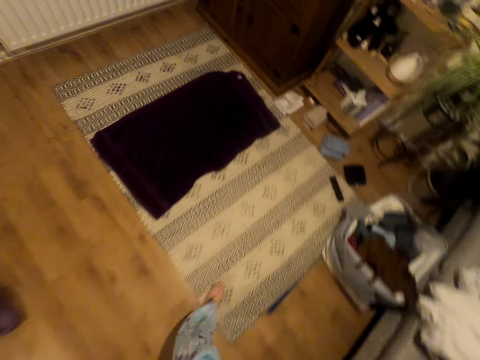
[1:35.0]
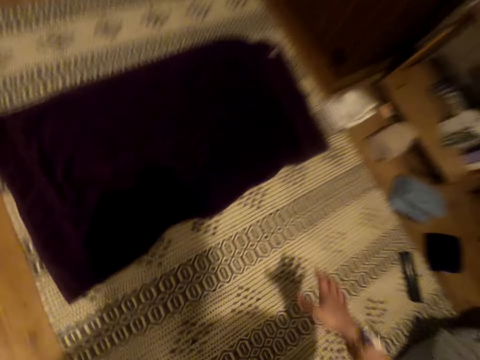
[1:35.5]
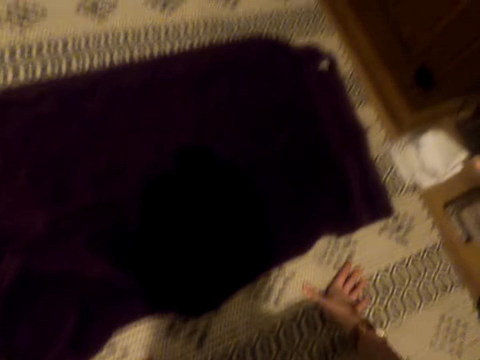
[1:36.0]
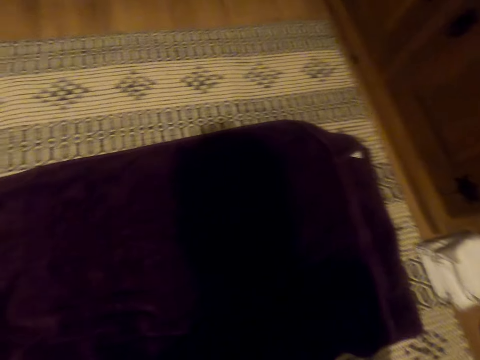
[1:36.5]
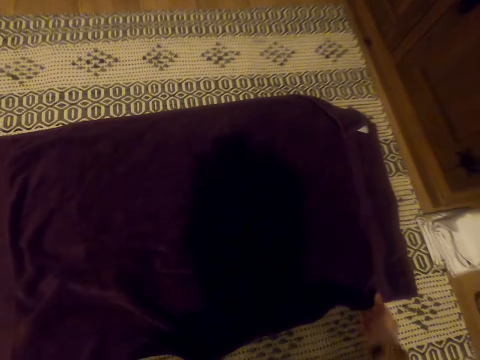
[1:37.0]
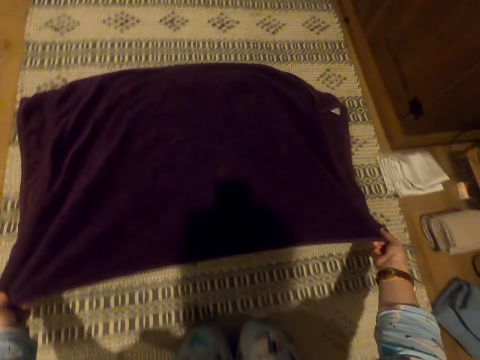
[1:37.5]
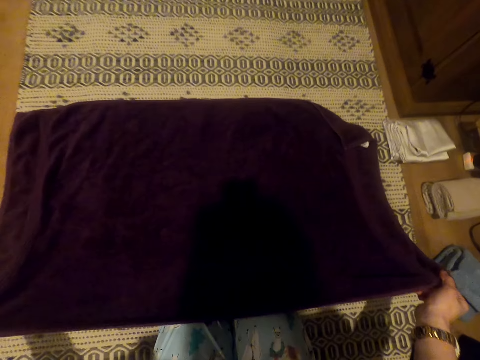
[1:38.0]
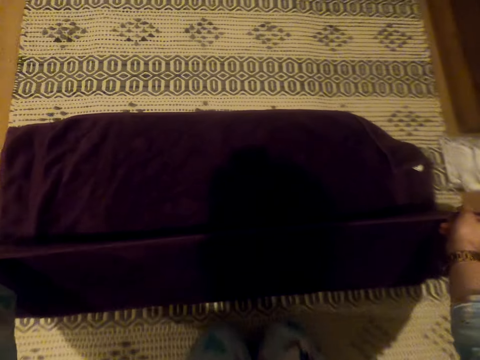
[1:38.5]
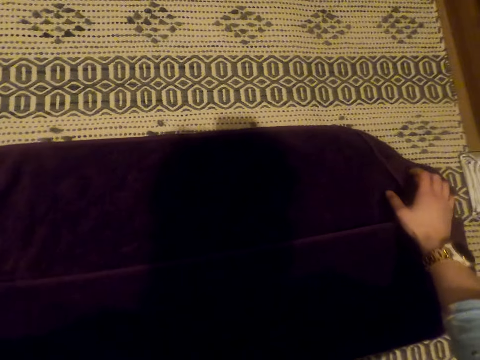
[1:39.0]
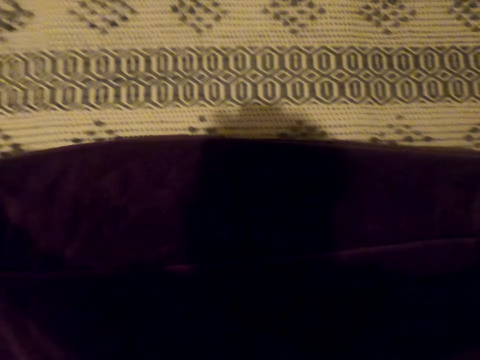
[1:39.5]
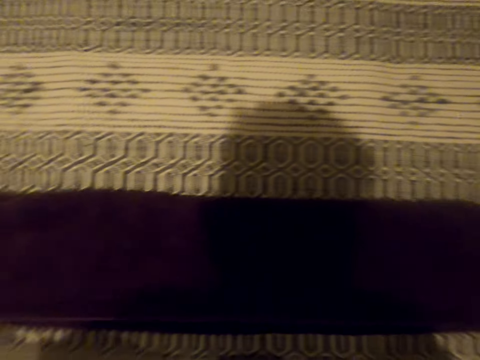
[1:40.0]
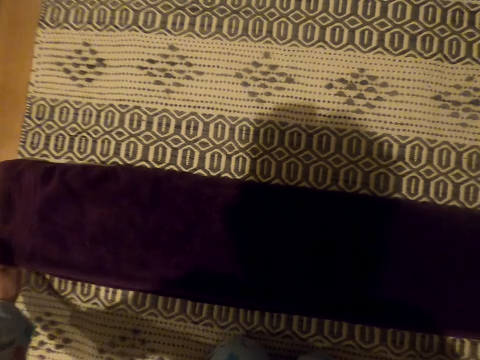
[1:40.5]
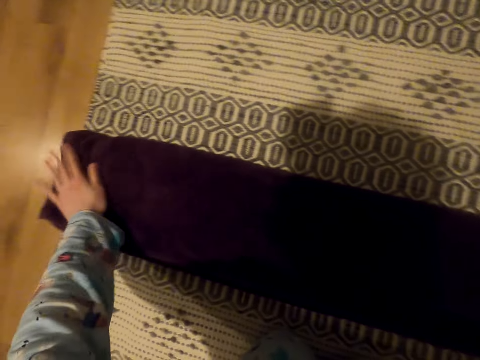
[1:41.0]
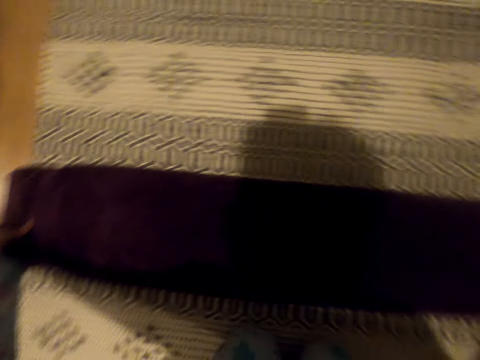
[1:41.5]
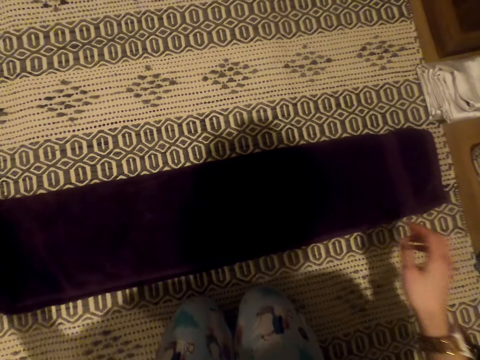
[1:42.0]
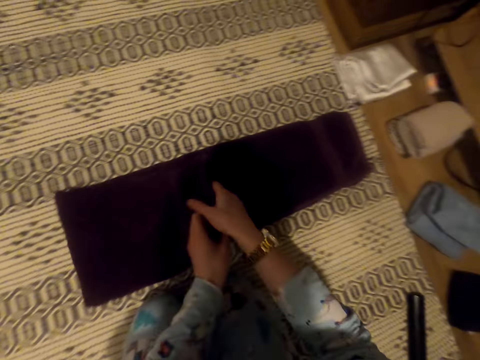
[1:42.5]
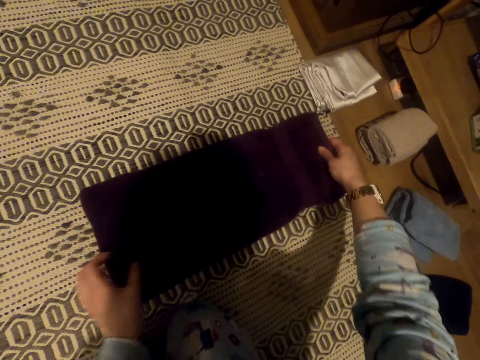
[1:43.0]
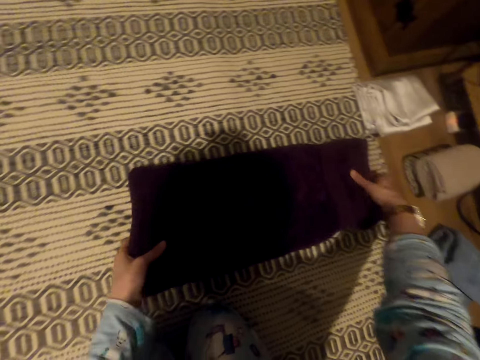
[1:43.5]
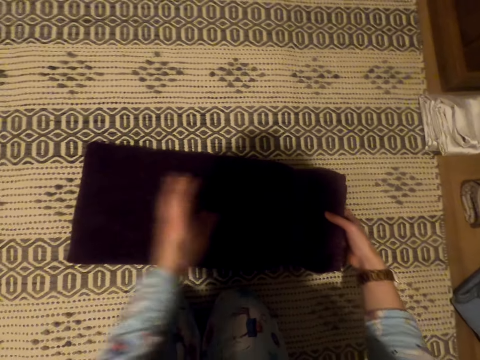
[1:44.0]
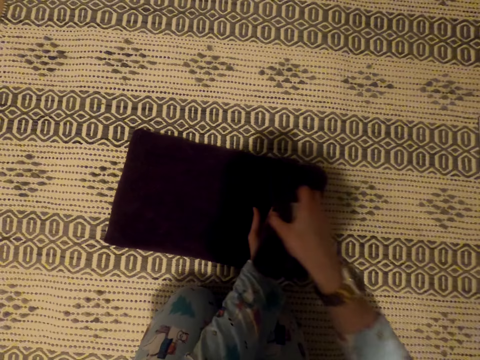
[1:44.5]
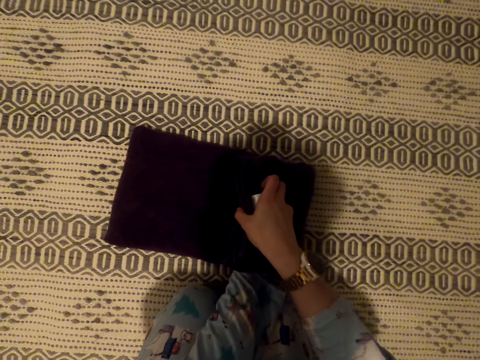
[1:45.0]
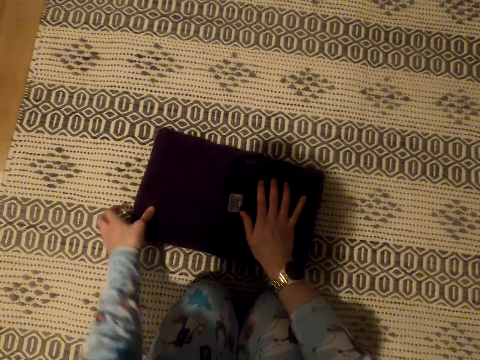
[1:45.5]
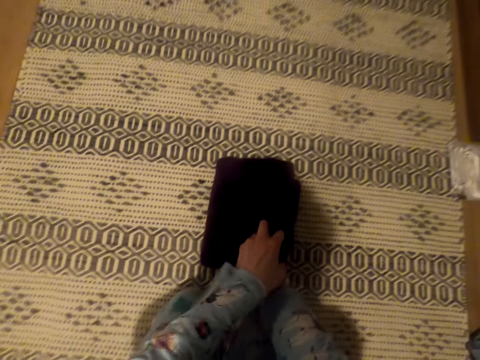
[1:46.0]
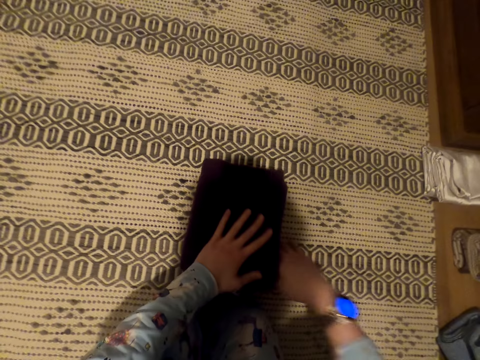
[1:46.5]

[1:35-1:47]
The camera wearer touches the floor. They kneel on the mat. They pull the towel. They fold the towel. They spread the towel. They fold the towel.

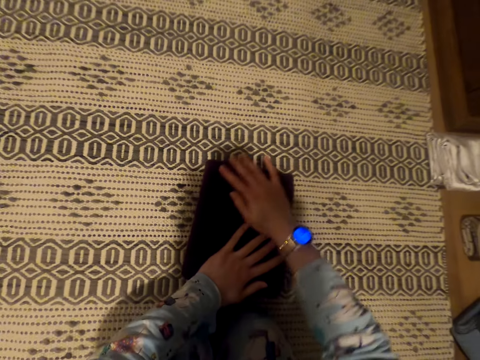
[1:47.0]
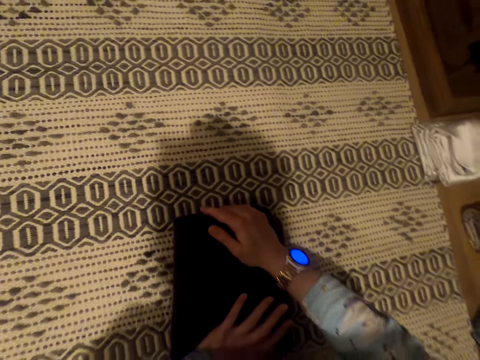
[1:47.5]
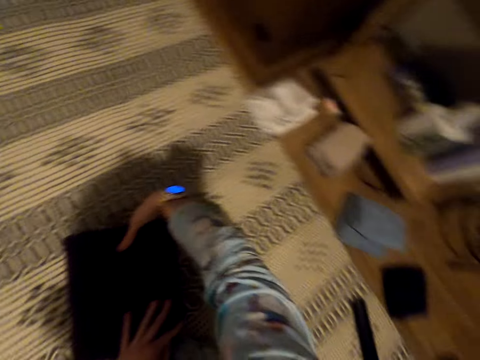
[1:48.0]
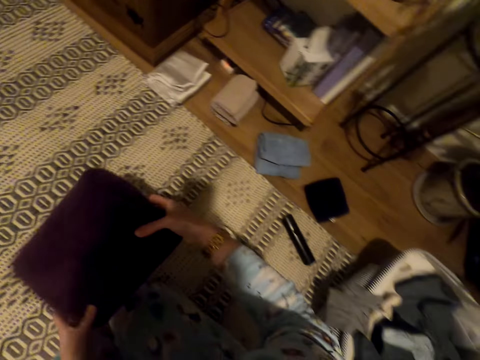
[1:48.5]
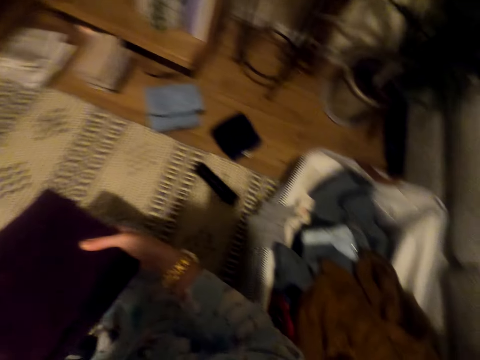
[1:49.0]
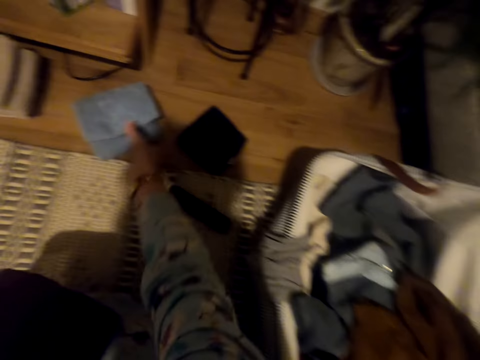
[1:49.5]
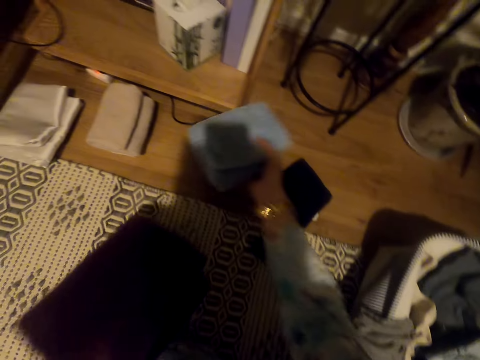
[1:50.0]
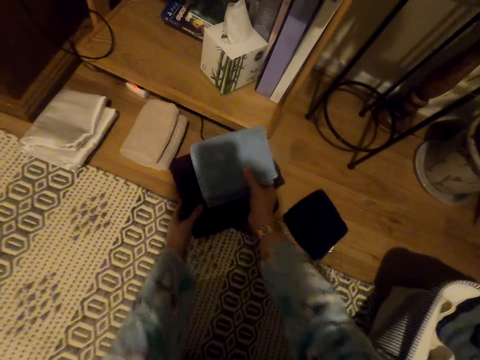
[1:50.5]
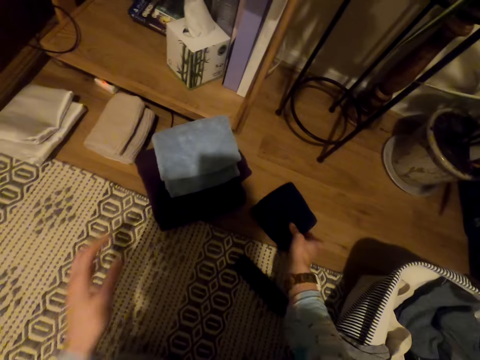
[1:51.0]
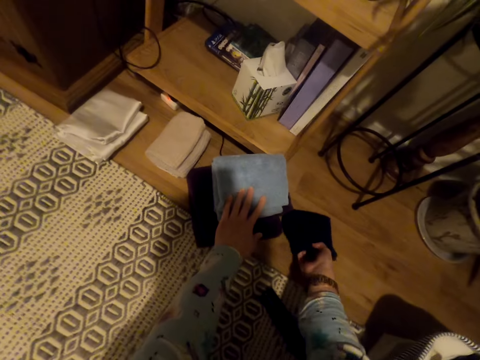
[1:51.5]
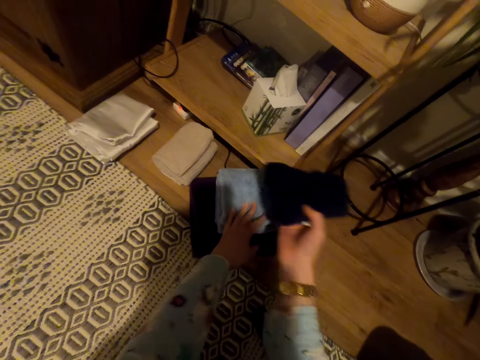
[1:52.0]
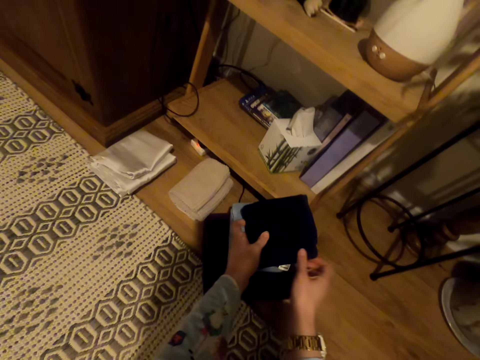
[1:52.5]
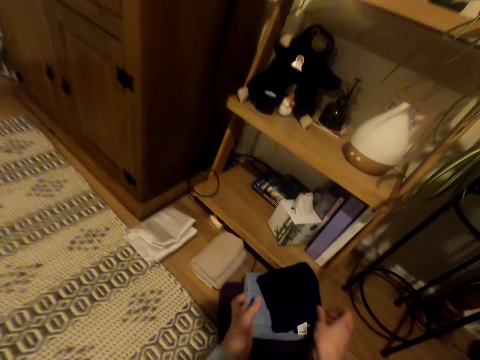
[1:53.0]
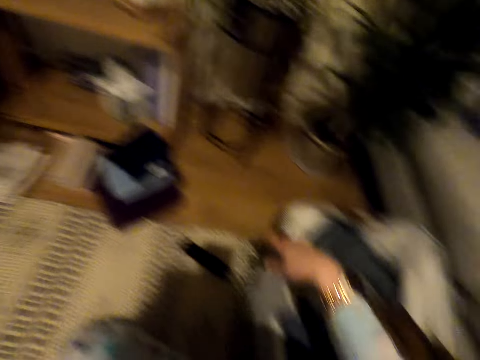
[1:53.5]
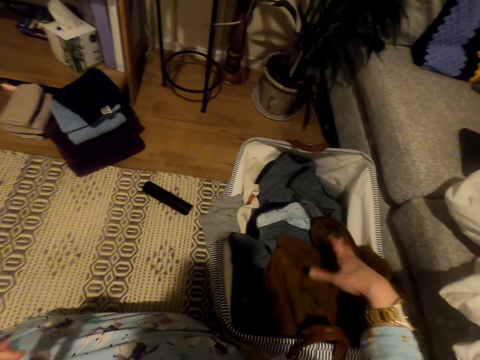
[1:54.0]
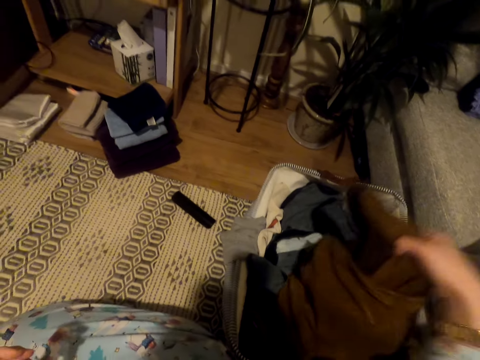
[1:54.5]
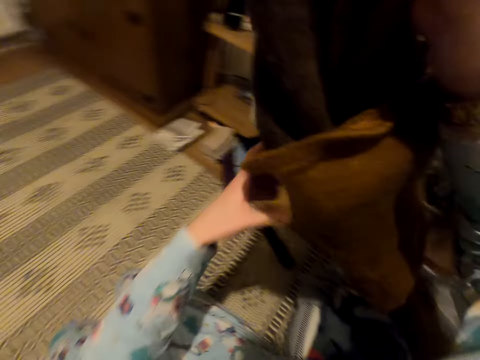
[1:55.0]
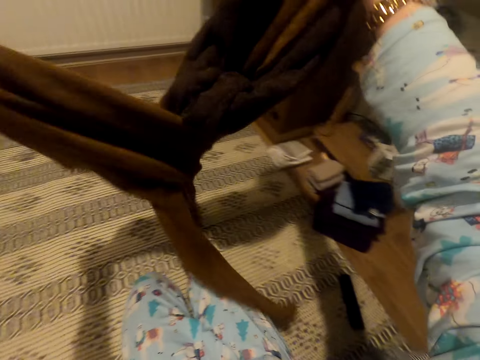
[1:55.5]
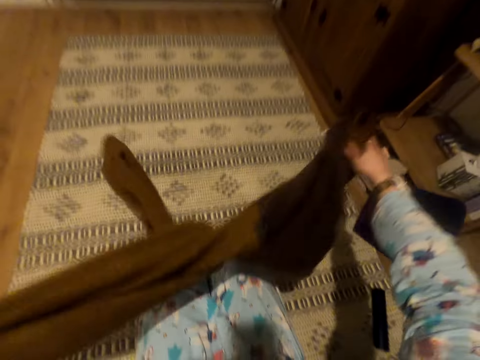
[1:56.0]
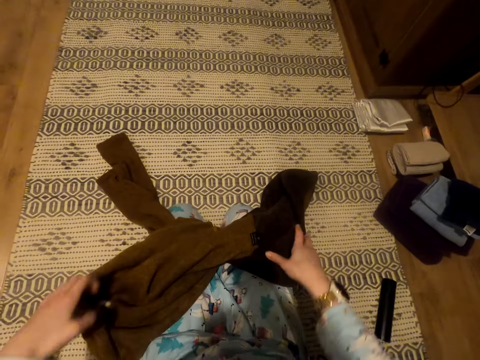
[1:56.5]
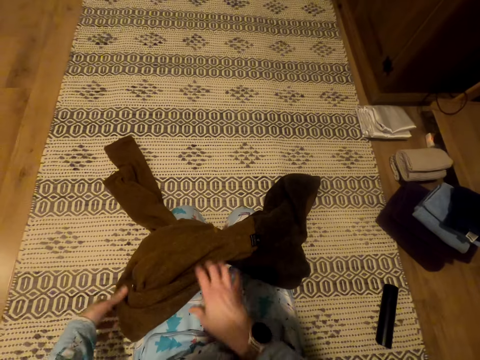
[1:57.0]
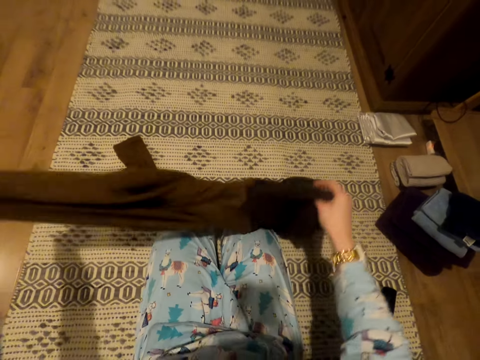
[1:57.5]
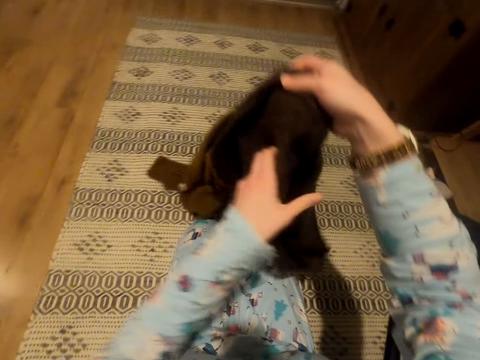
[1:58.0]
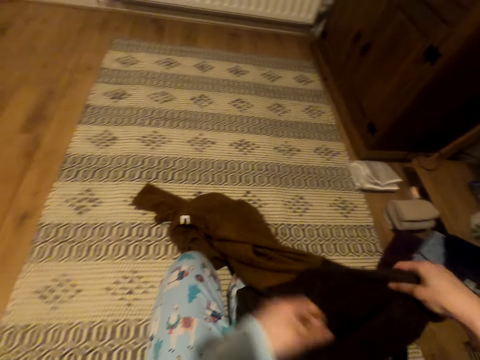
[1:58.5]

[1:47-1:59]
The camera wearer takes the towel from the floor. They put the towel on the other on the floor. They take the towel from the floor. They put the towel on the other. They pick up the cloth. They stretch the cloth and put the cloth down. They fold the cloth. They turn the cloth.

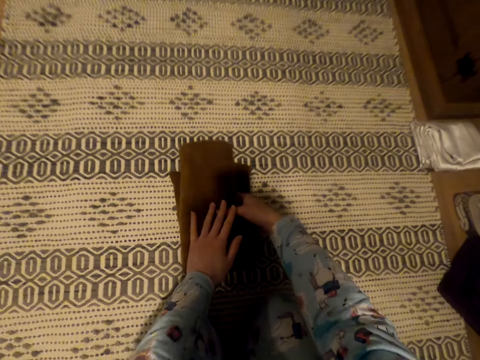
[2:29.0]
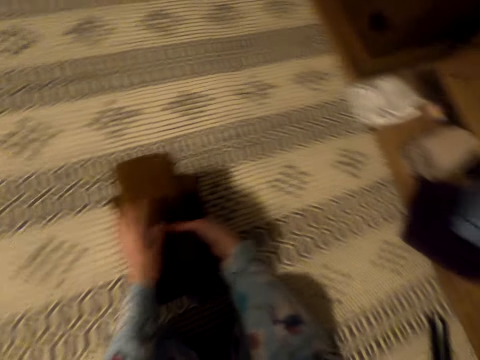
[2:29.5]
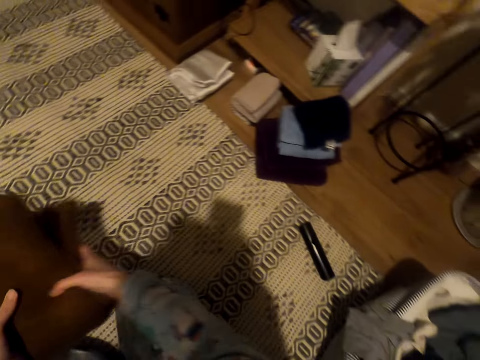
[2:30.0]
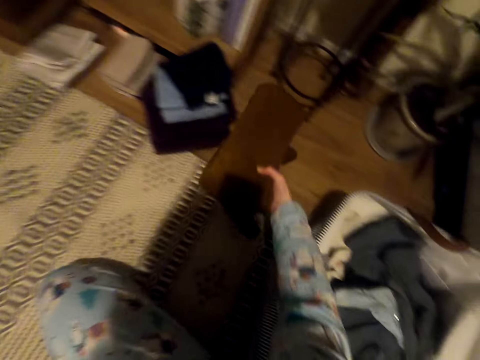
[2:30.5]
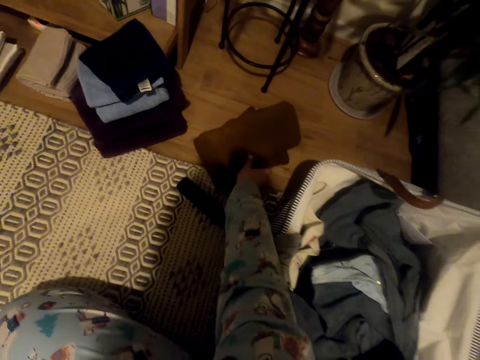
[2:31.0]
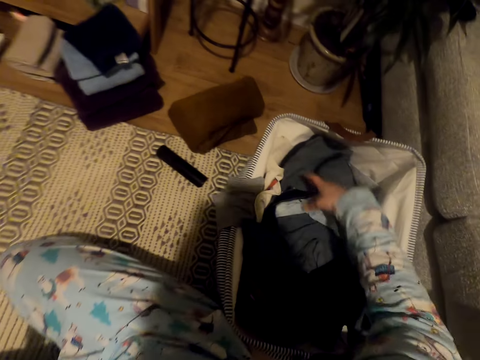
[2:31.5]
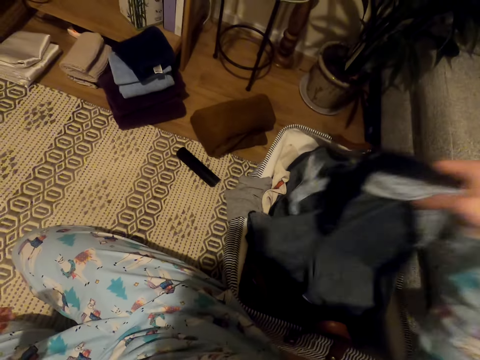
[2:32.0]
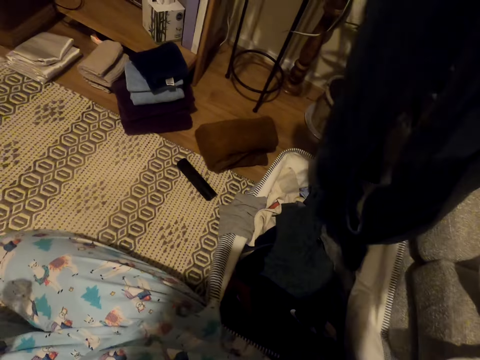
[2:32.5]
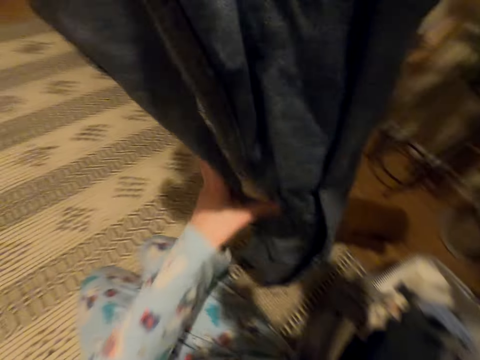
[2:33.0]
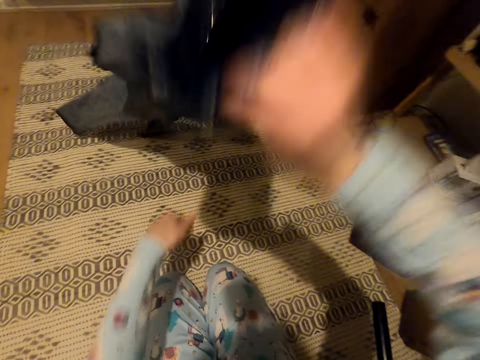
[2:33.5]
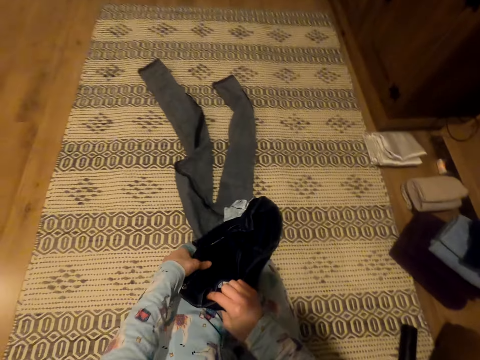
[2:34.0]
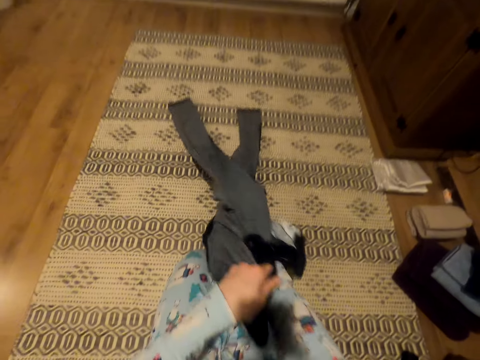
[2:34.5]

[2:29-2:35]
The camera wearer puts the cloth aside on the floor. They take the trousers. They put the trousers down.
